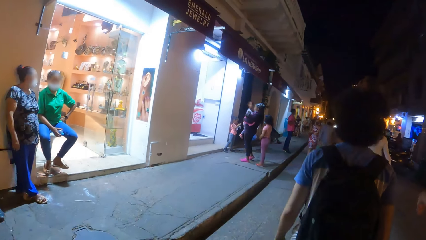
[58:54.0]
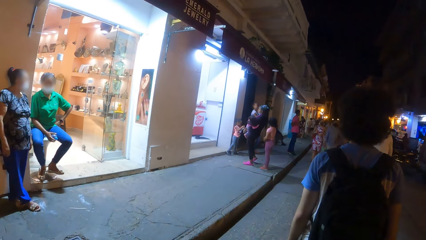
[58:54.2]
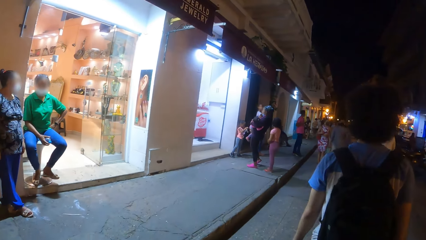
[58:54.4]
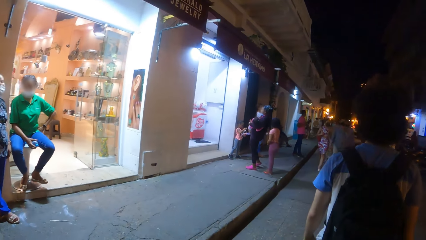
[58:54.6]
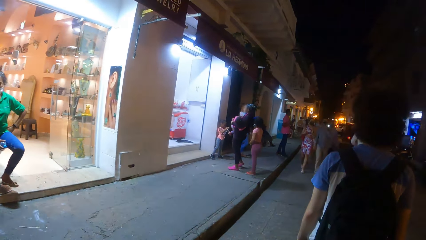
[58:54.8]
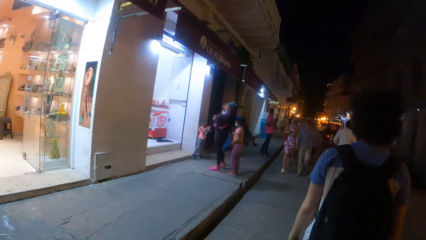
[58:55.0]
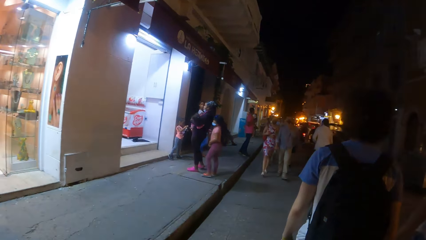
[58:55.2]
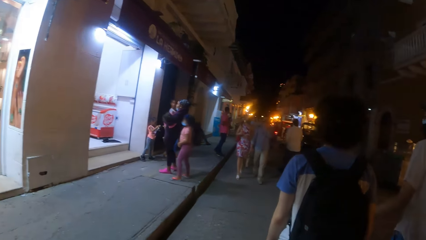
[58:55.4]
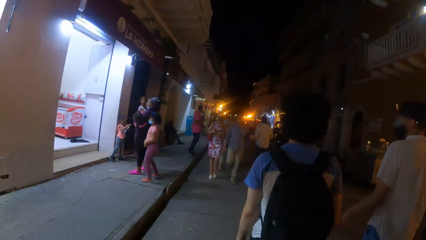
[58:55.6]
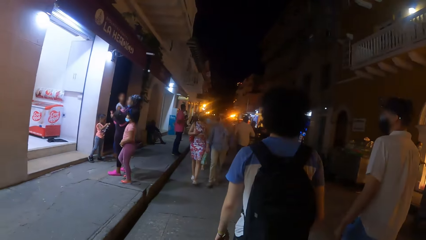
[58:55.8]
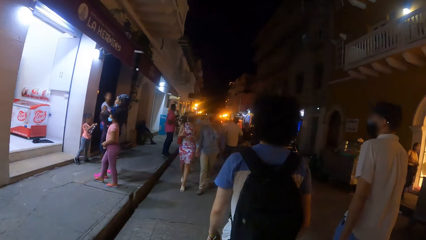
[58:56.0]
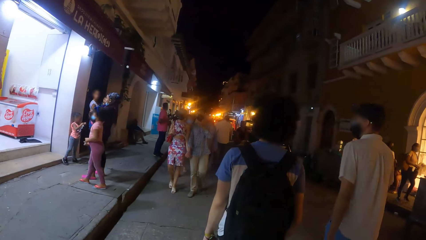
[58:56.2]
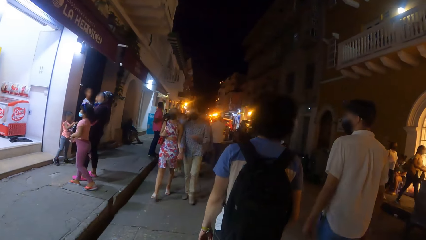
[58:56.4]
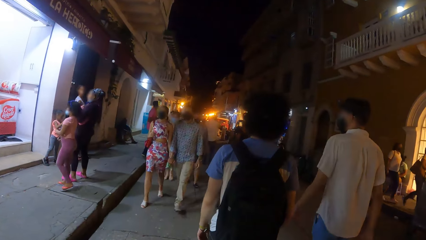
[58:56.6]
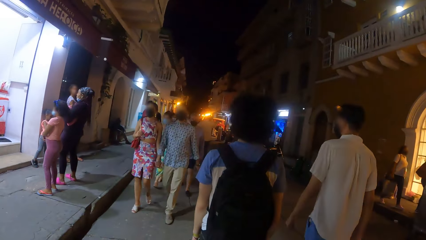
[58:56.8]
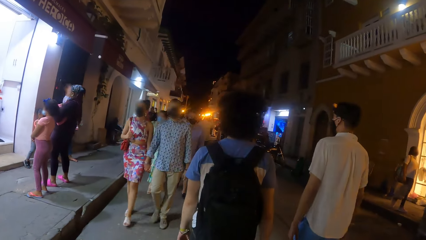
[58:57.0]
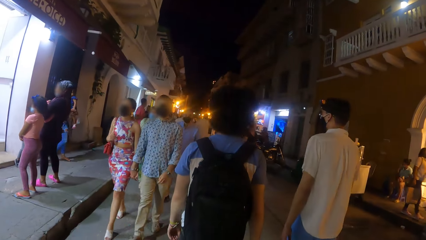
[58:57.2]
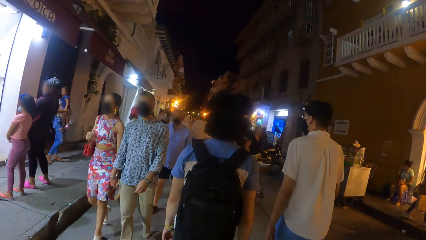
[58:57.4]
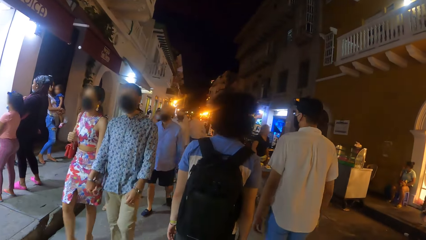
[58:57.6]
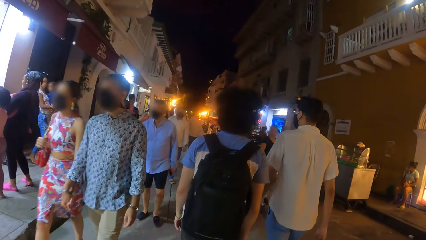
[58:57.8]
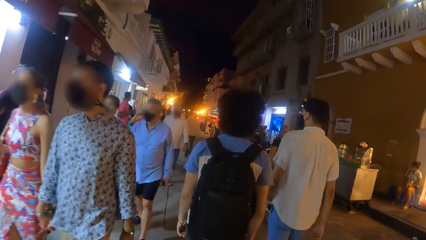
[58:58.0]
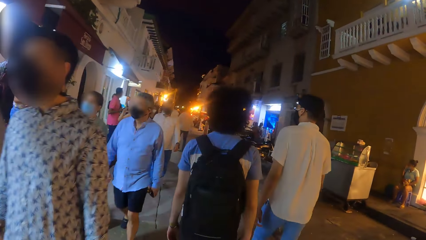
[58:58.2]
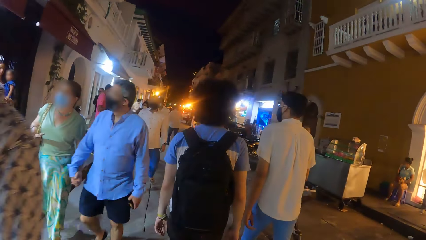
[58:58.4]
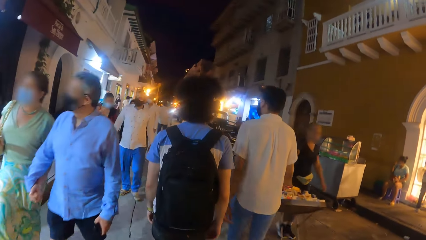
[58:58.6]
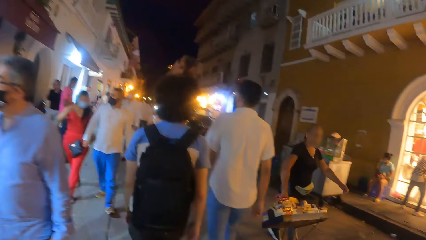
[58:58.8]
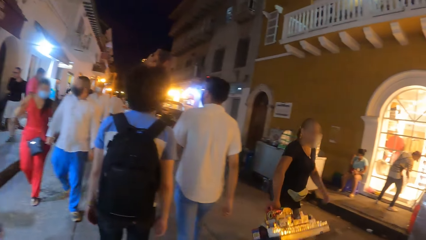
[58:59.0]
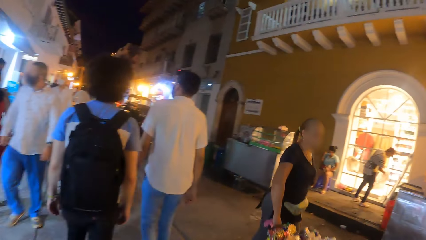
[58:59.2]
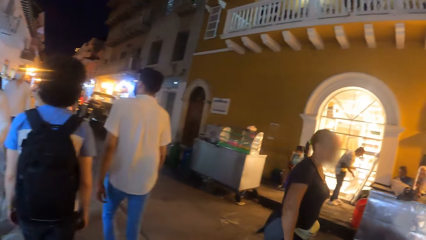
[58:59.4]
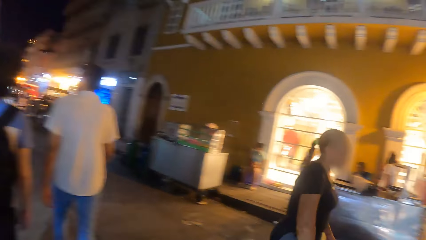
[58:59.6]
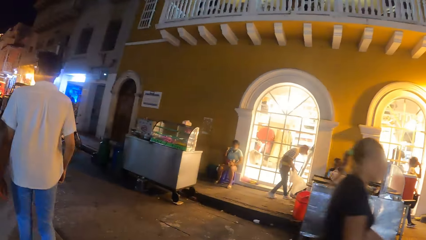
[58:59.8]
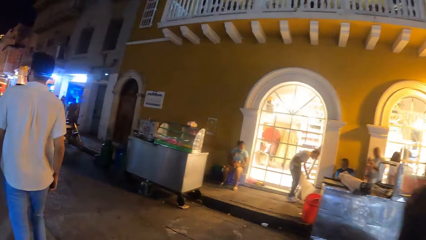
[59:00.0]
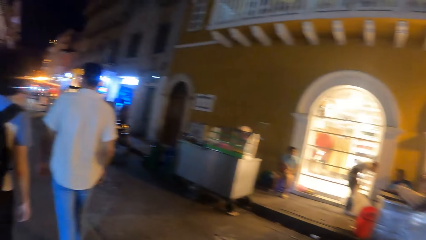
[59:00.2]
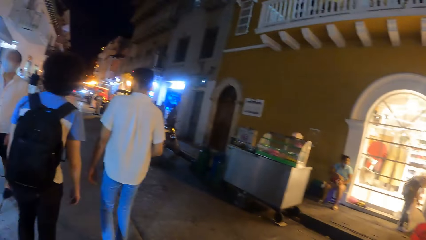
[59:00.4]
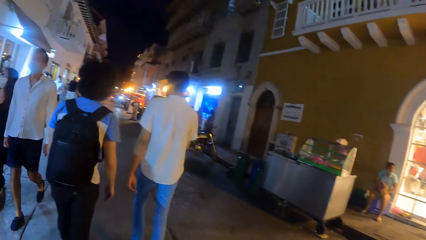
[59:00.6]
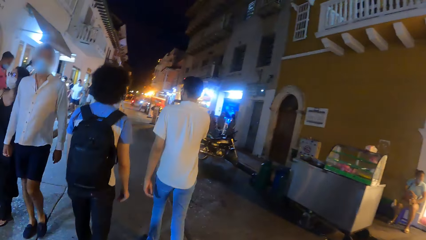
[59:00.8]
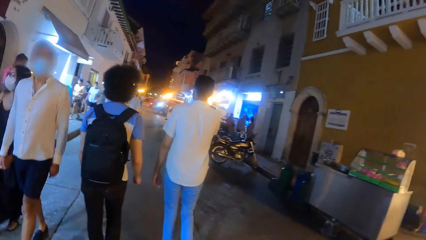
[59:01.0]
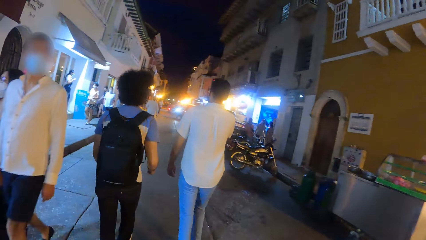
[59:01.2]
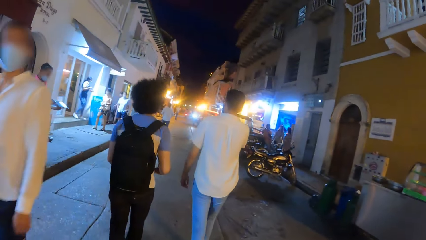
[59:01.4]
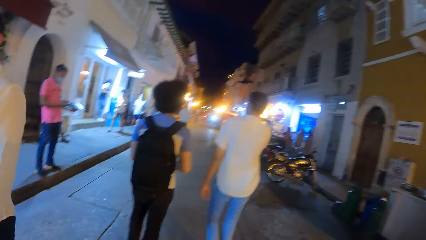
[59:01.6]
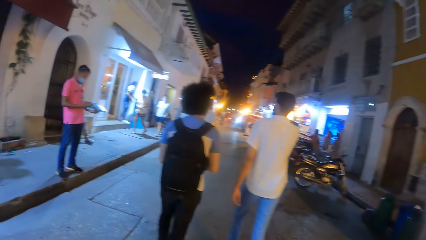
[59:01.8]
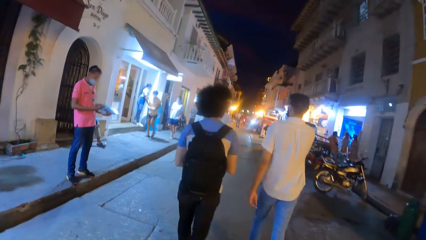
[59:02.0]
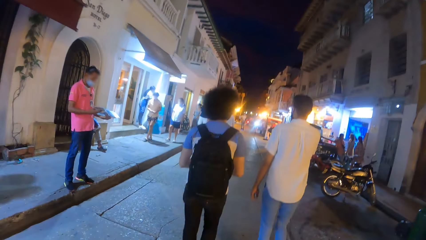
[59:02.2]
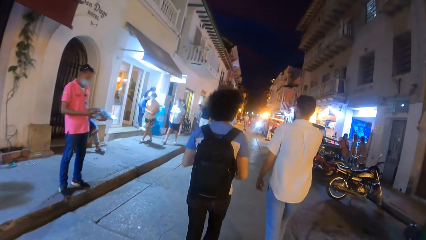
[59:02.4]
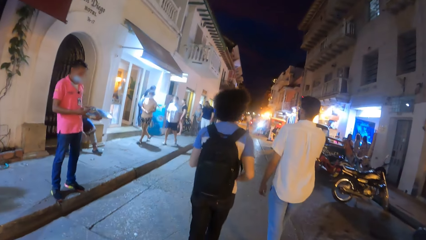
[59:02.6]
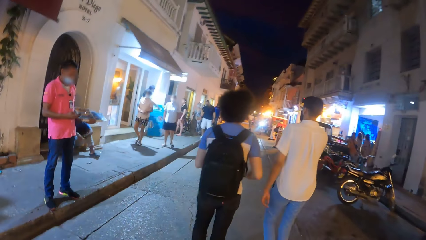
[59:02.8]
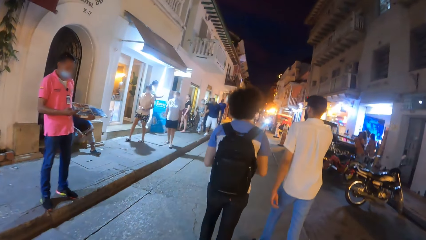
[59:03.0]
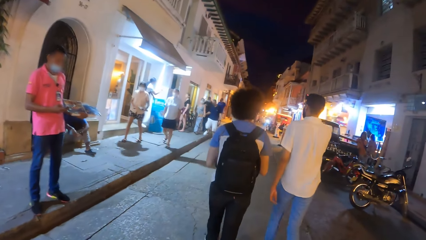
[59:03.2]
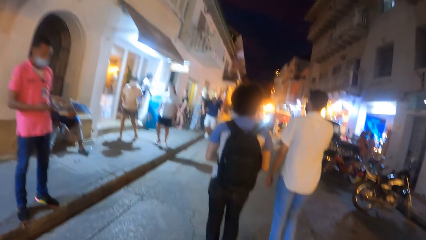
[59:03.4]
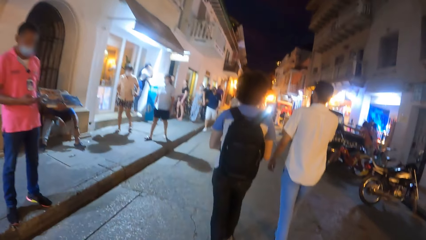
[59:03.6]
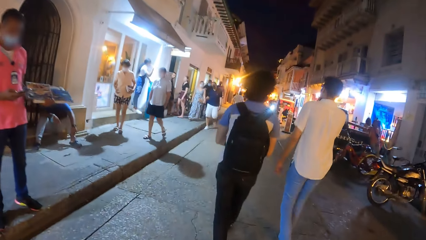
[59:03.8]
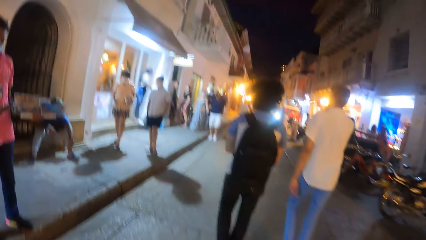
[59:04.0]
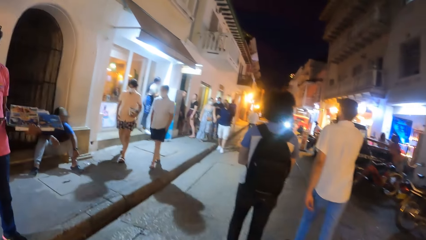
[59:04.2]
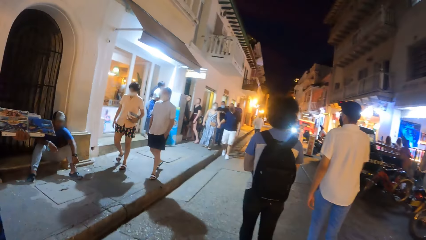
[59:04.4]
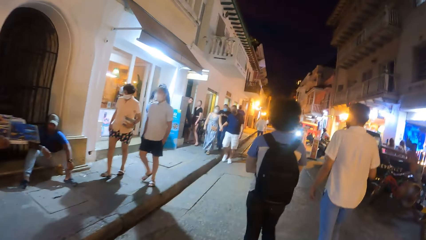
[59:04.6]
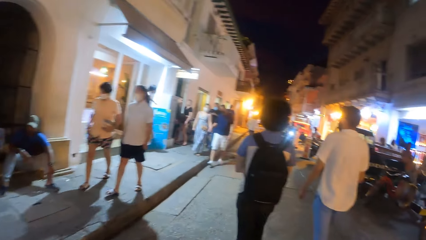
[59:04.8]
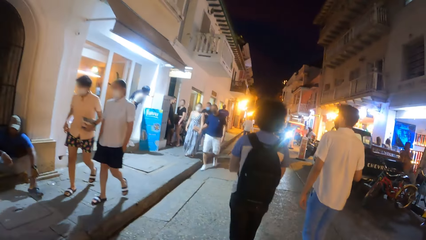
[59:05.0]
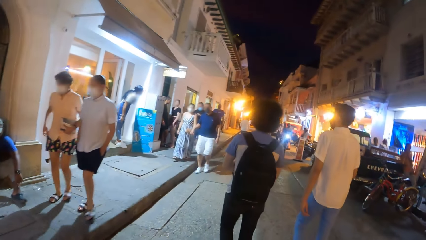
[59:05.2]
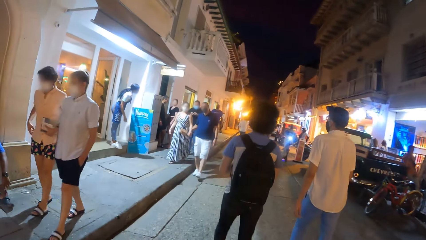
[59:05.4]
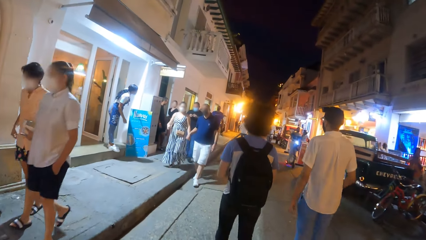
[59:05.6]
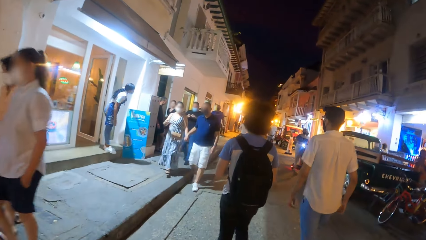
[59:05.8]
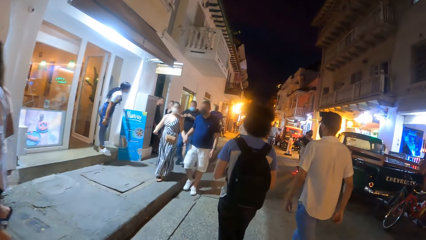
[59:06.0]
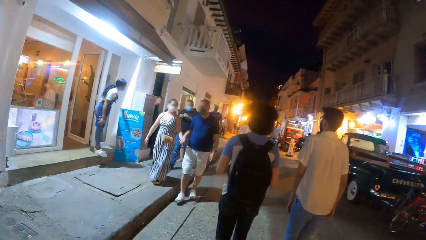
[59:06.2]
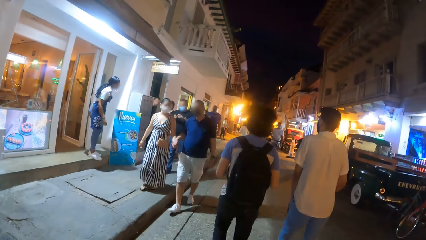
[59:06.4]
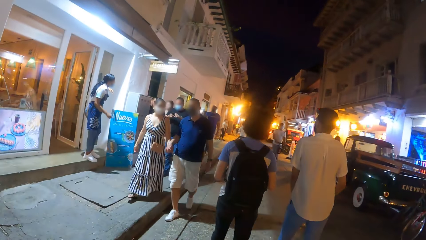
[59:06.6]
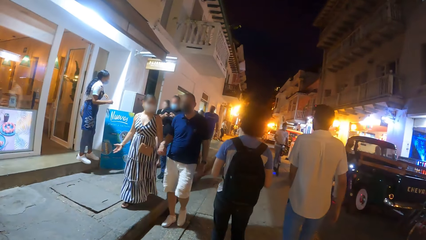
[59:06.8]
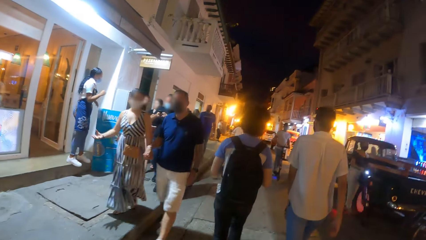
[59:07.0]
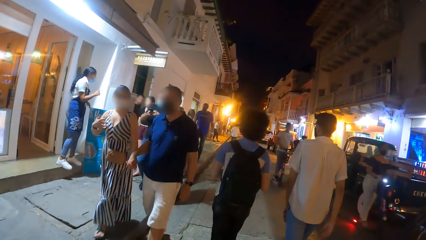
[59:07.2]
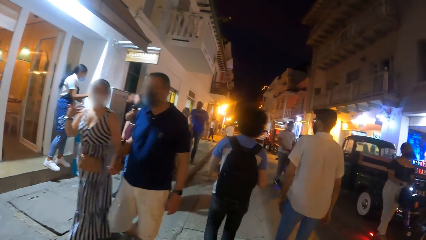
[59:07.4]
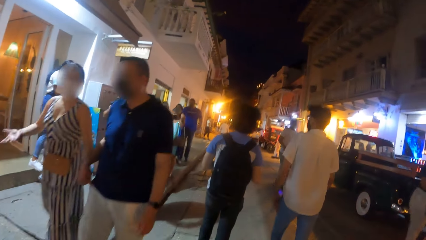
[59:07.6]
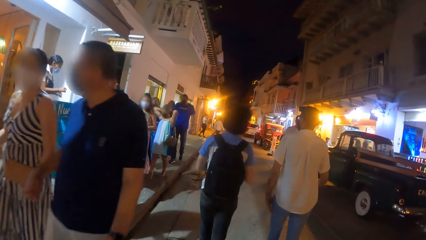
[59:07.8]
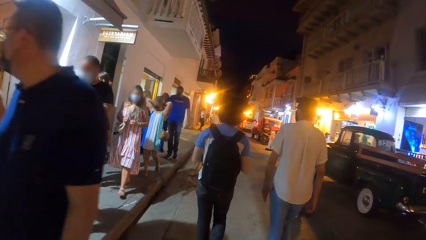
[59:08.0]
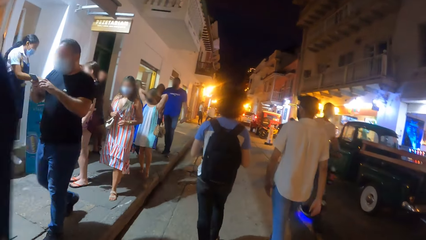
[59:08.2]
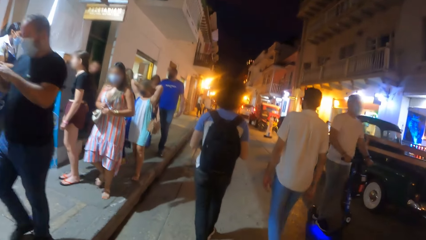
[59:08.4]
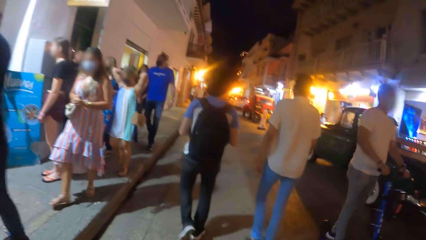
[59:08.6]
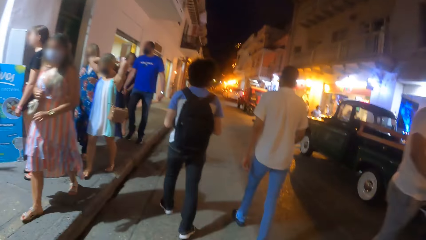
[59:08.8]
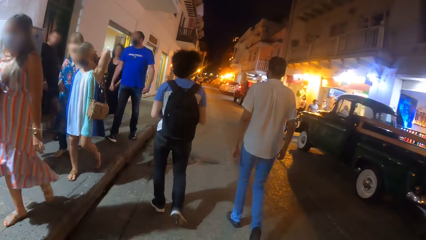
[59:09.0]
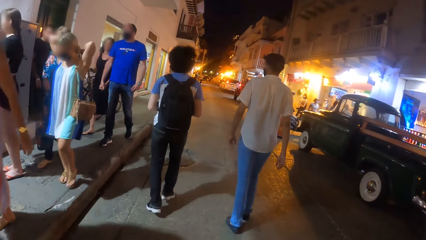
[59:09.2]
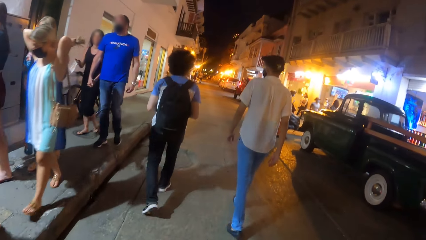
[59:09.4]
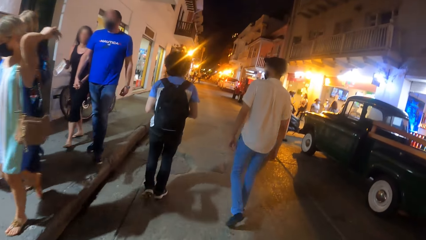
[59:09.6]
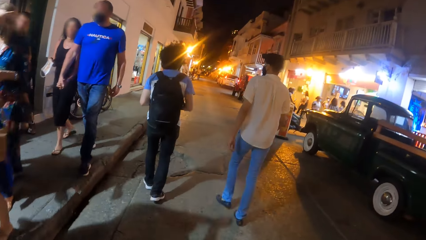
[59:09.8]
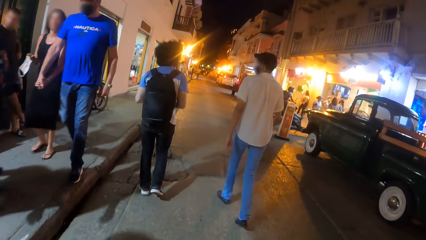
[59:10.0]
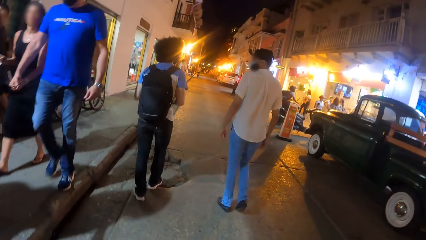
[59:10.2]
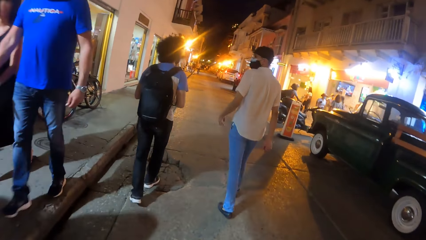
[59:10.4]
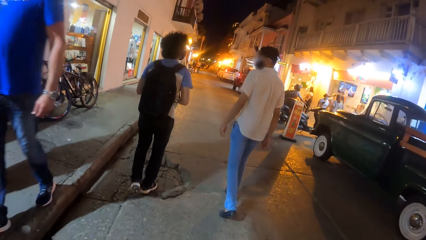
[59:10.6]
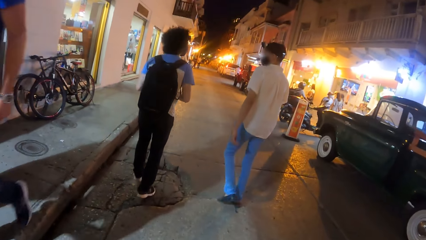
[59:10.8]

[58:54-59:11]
The man adjusts a facemask on his face with his right hand.
